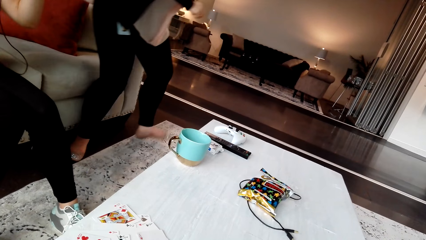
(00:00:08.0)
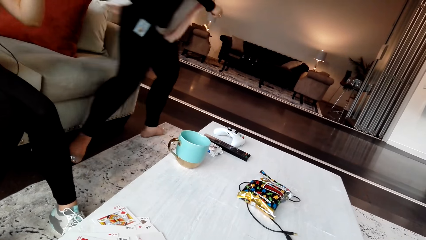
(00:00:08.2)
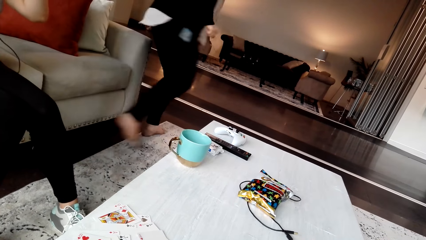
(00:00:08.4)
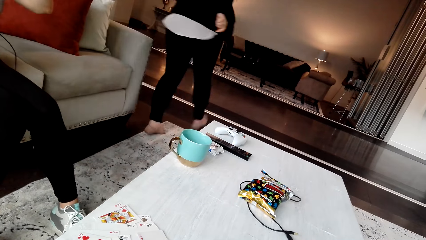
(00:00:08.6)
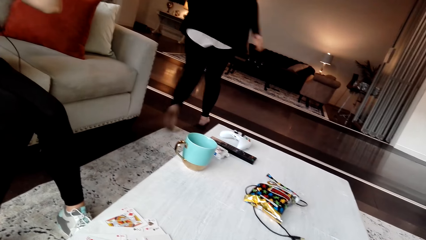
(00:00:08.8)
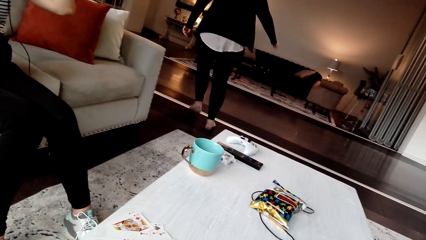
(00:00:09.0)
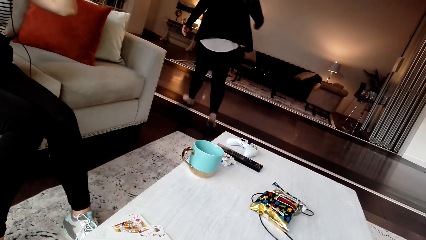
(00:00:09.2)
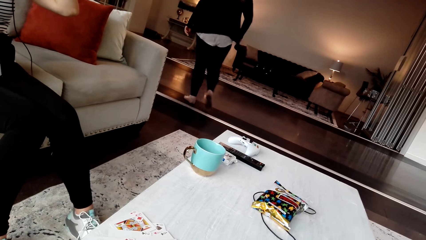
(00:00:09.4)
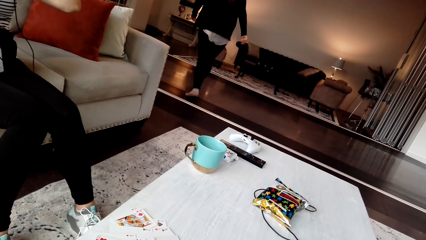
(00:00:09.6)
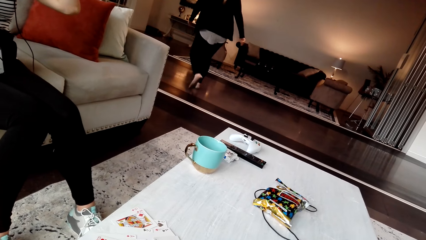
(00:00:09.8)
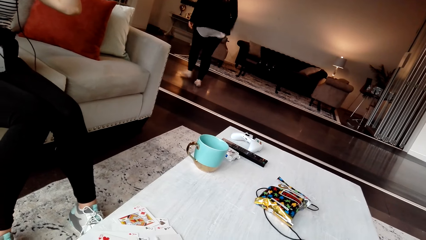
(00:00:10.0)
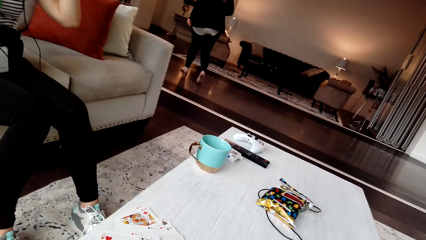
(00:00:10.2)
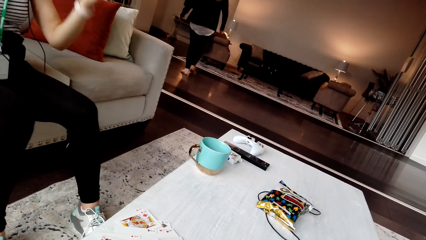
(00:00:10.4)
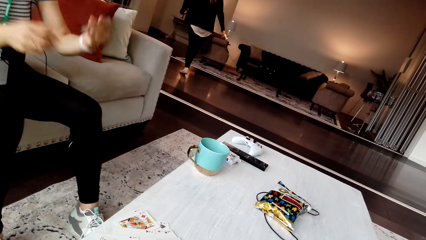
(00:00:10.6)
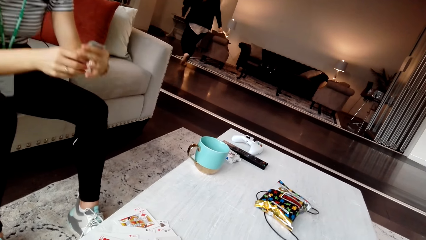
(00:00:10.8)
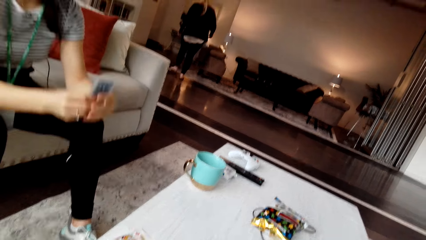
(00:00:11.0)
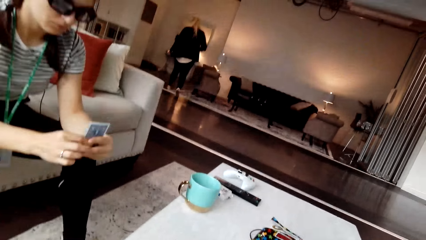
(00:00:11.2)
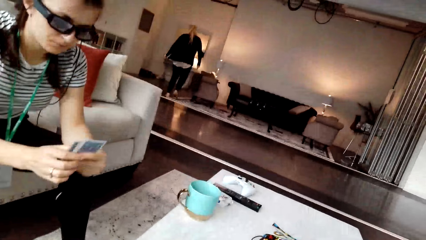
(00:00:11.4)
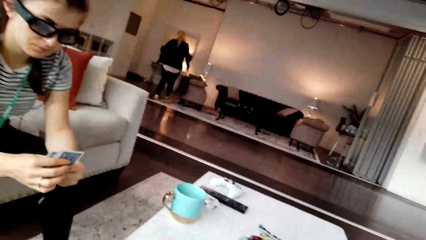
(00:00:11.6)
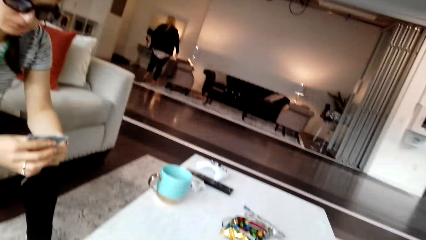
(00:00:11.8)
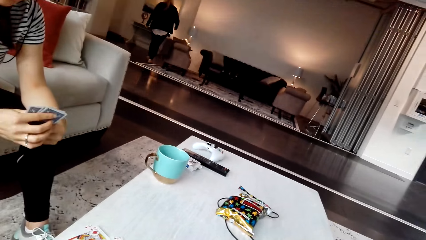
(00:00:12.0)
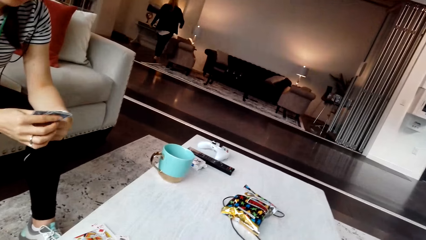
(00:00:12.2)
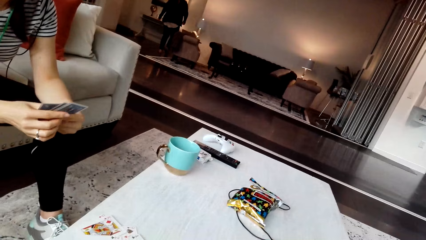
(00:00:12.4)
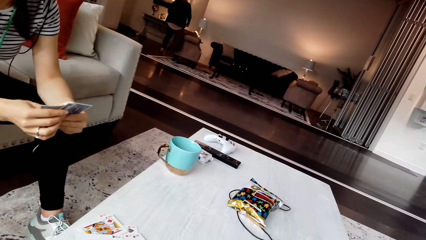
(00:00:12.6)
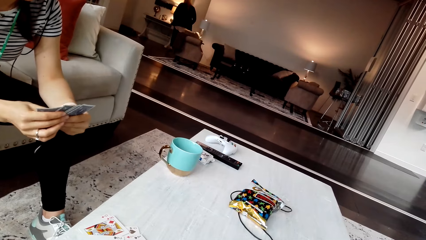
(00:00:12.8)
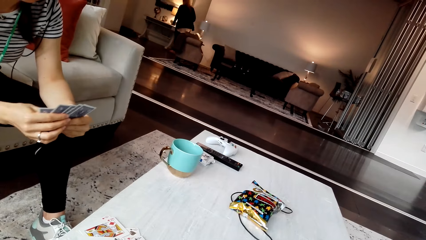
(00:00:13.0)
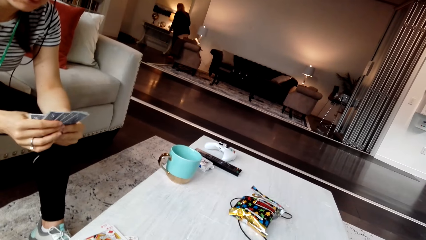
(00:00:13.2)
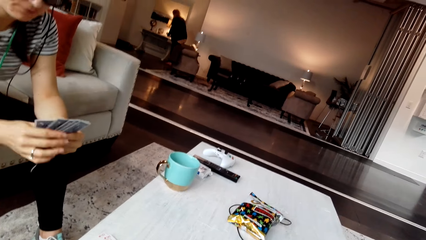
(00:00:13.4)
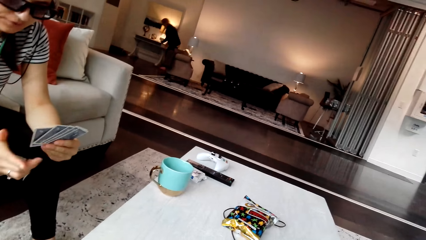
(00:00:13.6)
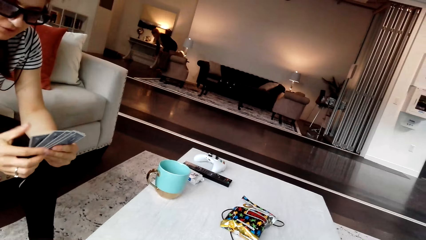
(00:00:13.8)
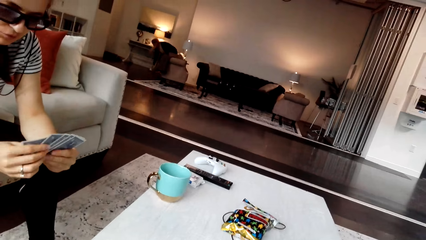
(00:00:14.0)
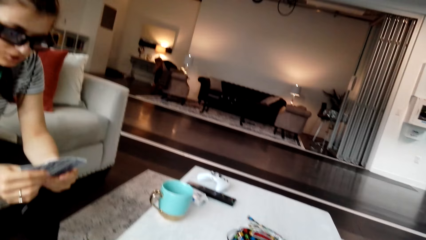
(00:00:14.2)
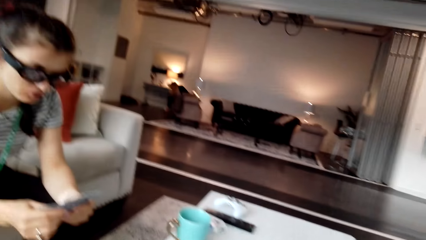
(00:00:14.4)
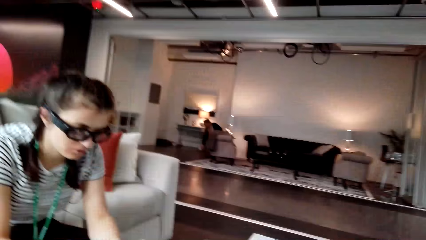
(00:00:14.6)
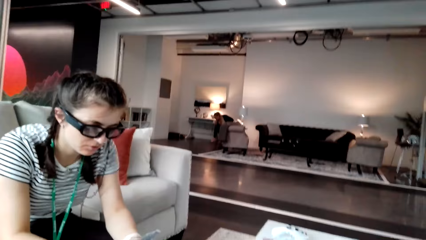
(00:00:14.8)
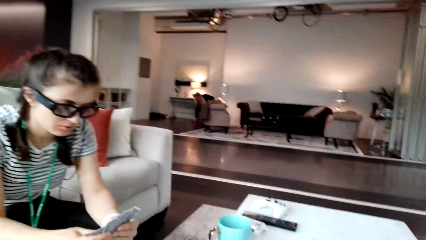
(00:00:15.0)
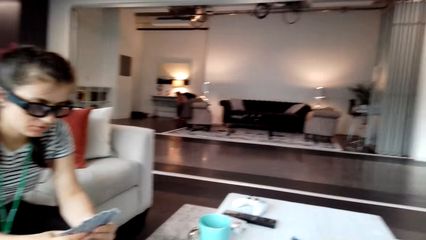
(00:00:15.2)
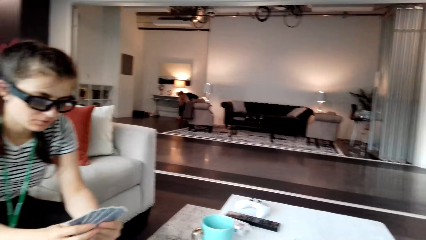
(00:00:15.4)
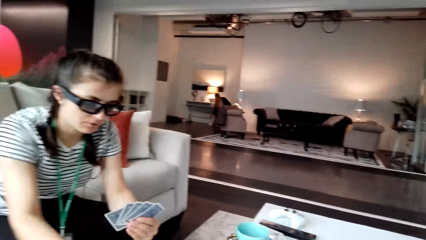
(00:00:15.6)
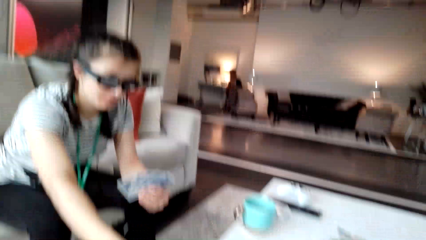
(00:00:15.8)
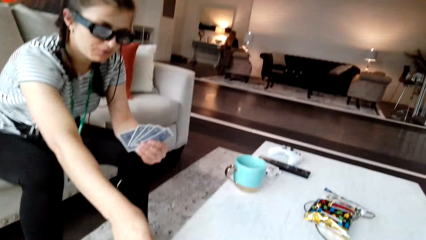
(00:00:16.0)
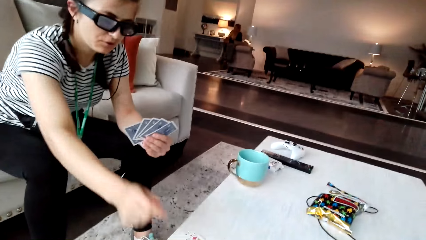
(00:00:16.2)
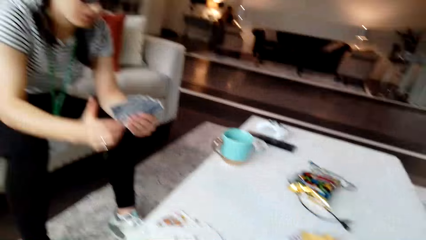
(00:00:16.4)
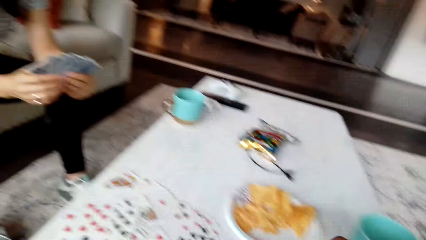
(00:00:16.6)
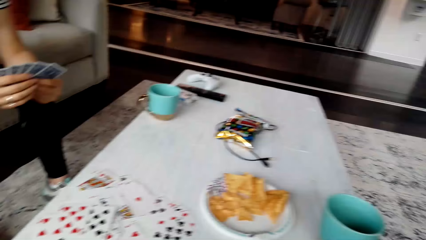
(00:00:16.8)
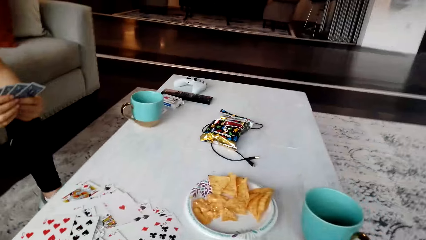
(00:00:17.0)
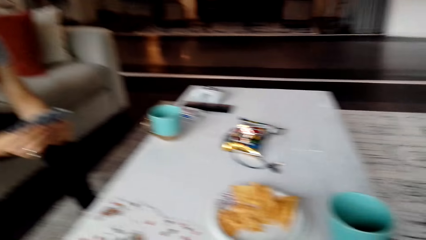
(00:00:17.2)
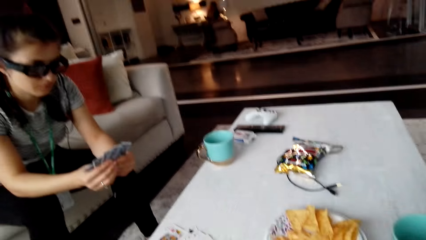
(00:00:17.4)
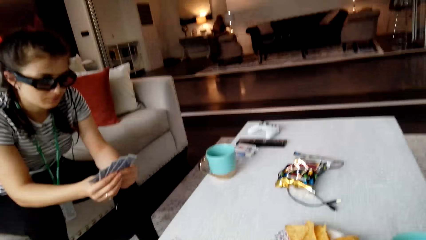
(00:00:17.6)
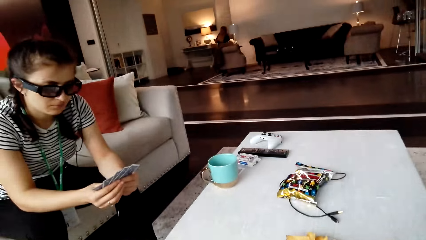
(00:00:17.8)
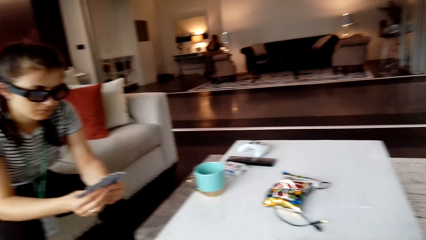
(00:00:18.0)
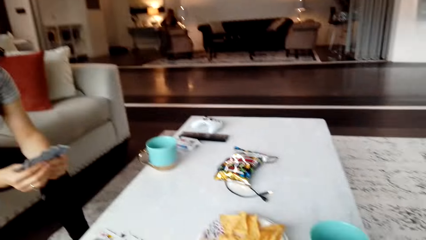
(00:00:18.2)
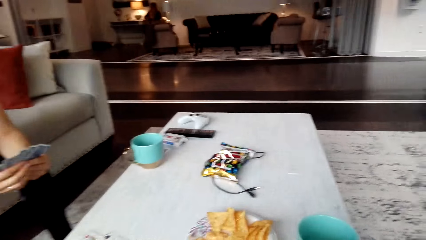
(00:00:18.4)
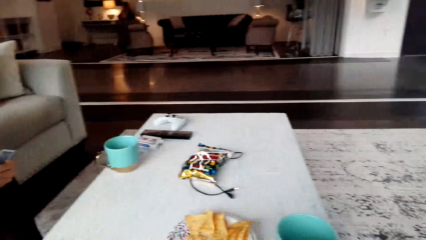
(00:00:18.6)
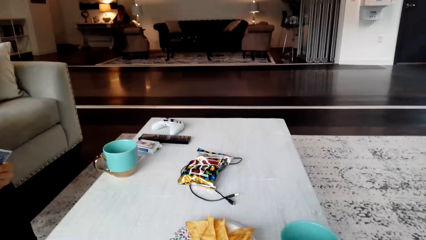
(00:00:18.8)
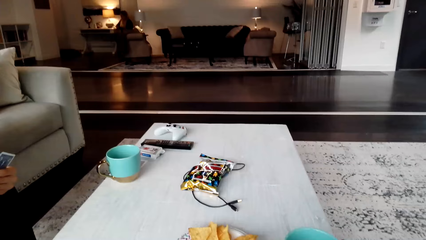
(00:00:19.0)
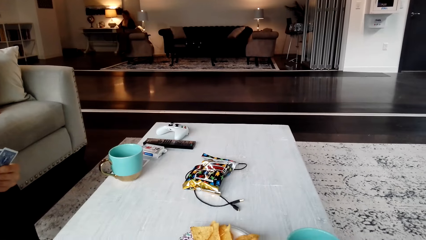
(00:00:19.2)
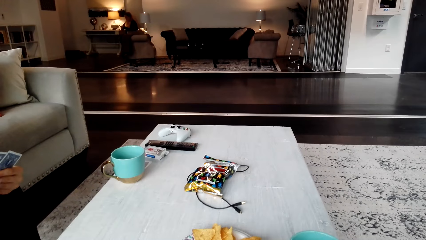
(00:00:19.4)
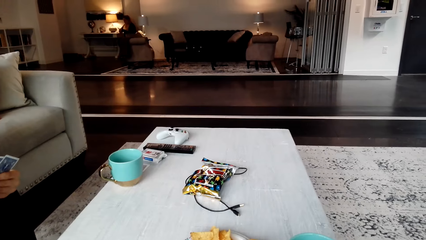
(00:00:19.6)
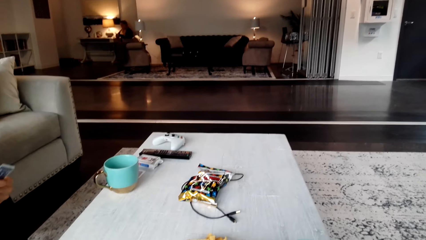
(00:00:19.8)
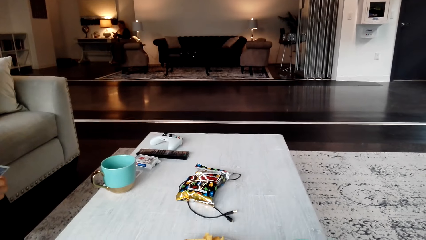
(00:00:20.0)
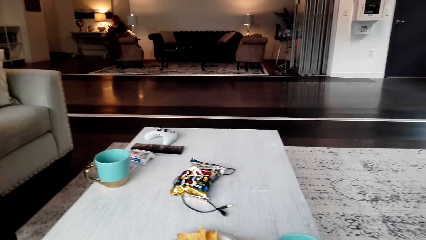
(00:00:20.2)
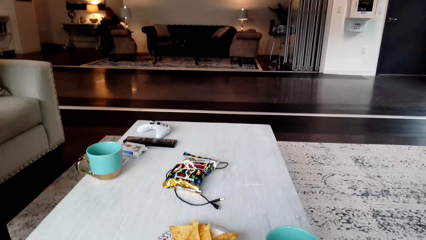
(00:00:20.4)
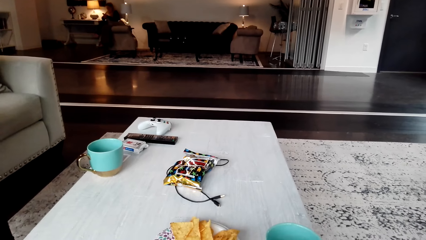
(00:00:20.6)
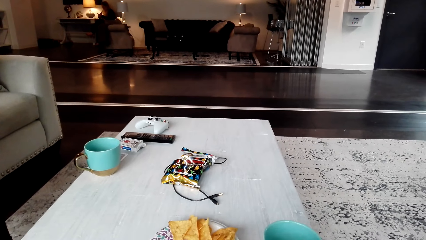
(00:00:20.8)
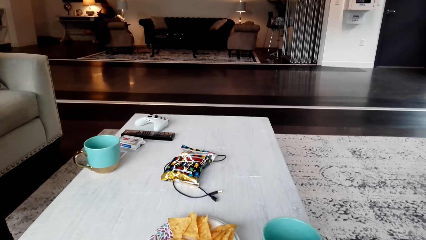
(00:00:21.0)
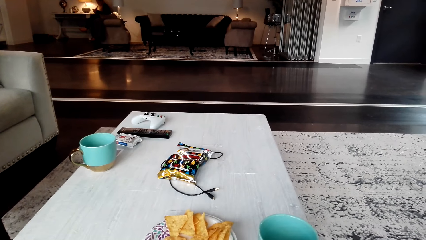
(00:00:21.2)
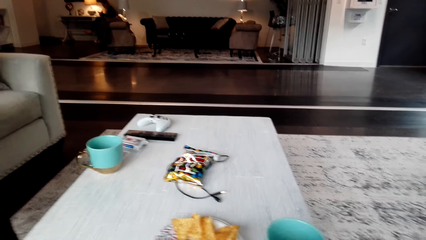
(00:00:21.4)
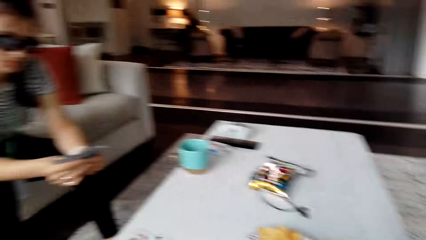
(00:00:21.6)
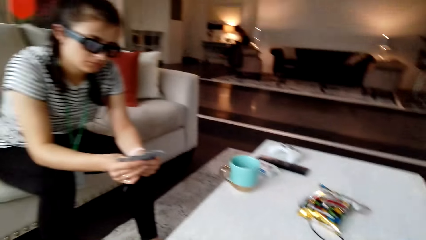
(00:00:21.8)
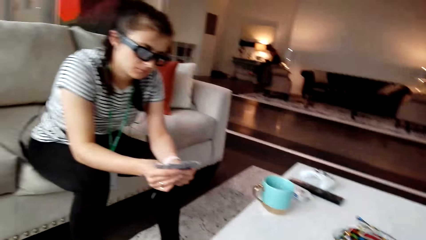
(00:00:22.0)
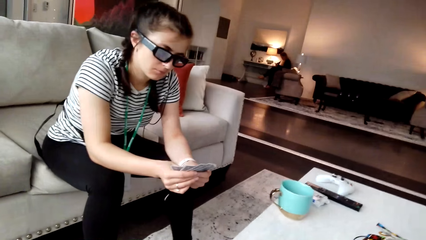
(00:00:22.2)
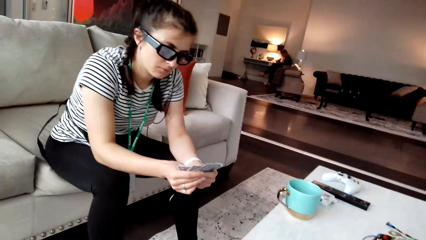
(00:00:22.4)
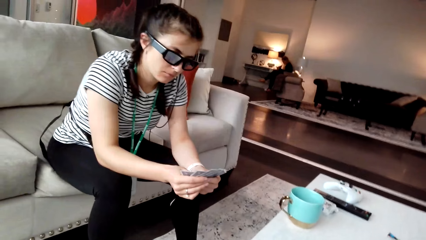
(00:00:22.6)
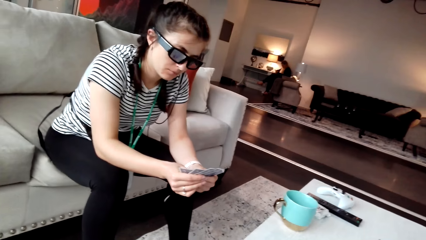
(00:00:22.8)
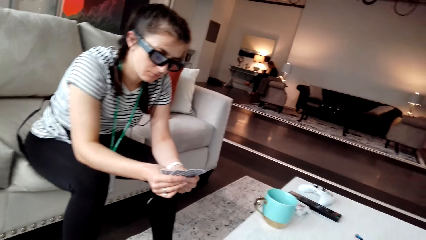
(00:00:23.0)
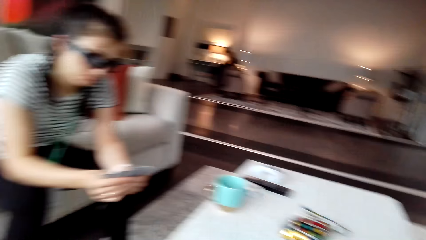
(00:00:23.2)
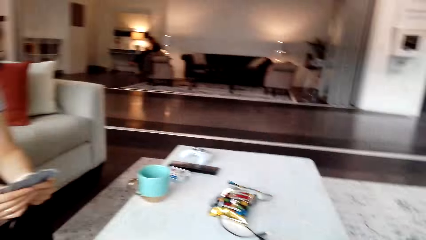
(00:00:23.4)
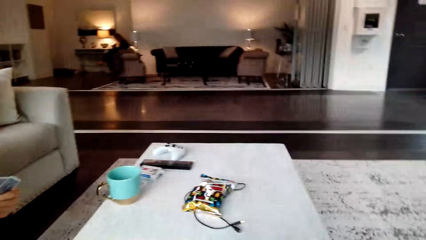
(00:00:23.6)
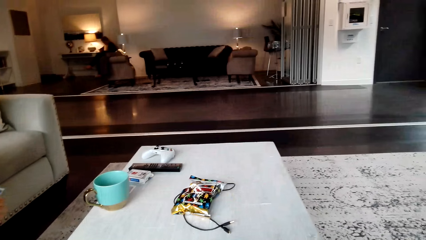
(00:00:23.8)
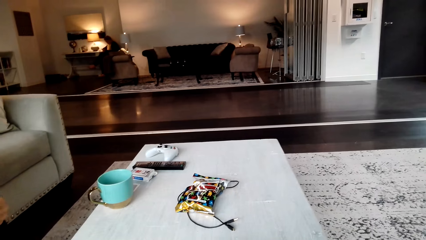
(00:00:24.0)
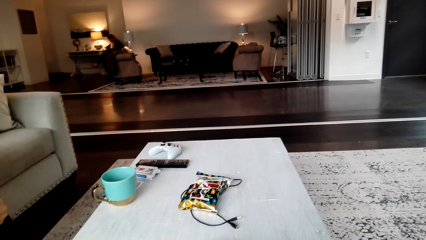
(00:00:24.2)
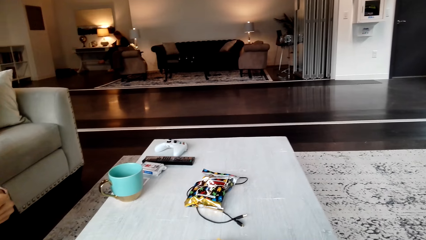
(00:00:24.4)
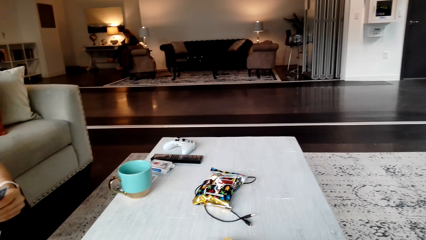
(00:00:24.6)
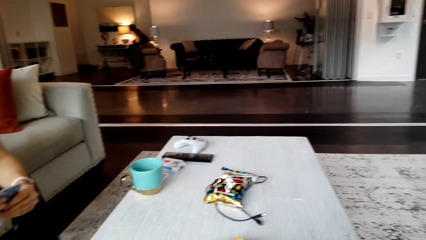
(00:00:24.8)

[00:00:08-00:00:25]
A woman stands up. The woman walks from the sitting room around the office. Another woman wears the glasses. The camera wearer looks around the office. They look around the office. The other woman shuffles the cards and holds the cards. The first woman sits on a chair. The camera wearer converses with the other woman. The other woman puts the card on the table. The camera wearer looks around the table. The other woman holds the cards and checks the cards.
